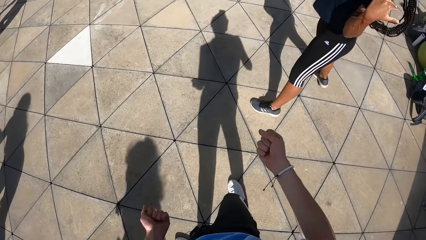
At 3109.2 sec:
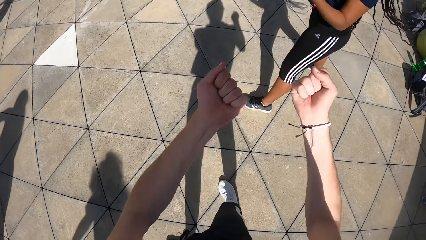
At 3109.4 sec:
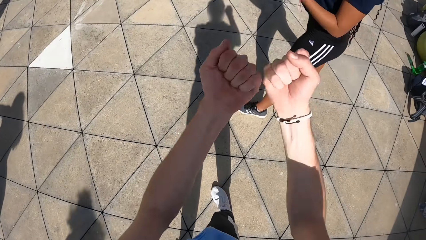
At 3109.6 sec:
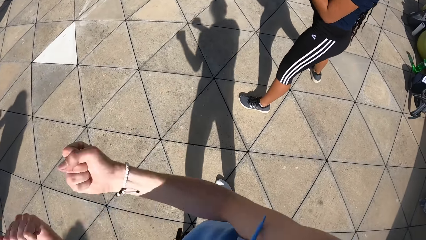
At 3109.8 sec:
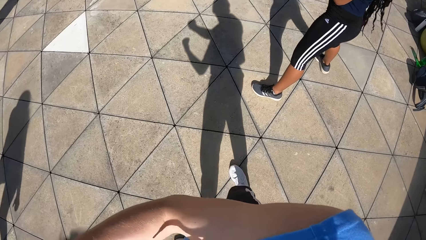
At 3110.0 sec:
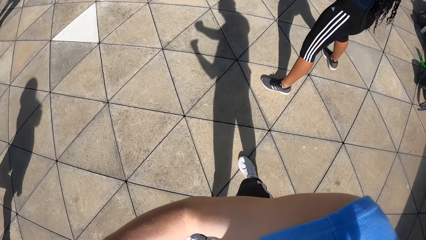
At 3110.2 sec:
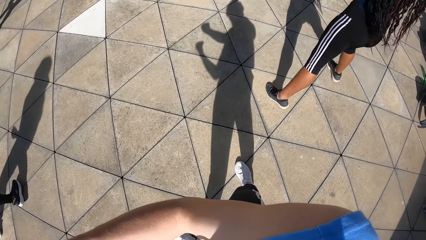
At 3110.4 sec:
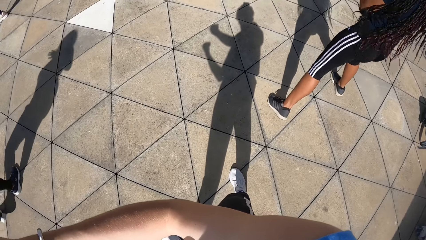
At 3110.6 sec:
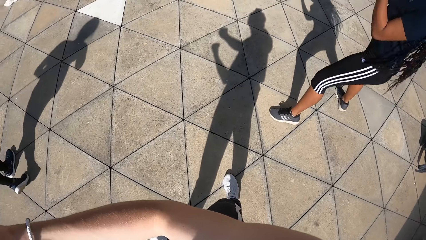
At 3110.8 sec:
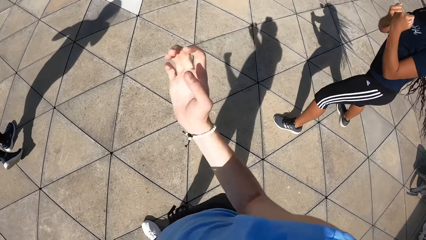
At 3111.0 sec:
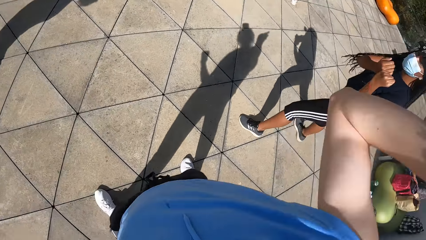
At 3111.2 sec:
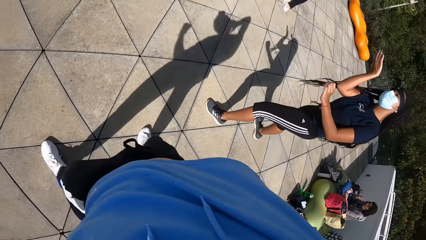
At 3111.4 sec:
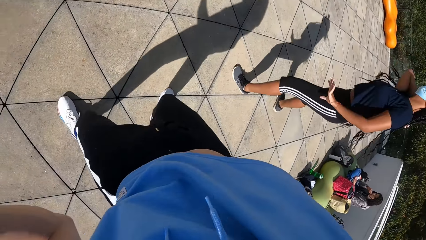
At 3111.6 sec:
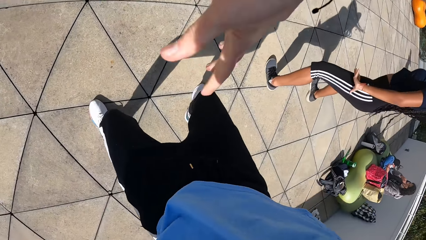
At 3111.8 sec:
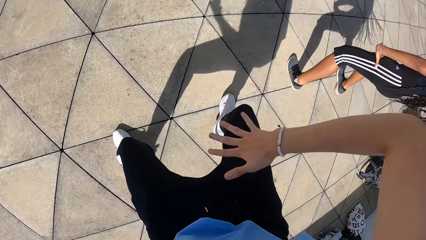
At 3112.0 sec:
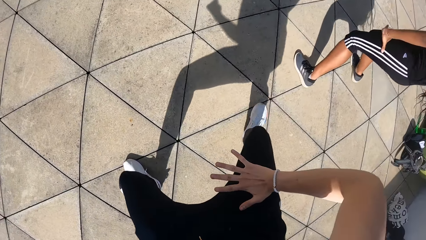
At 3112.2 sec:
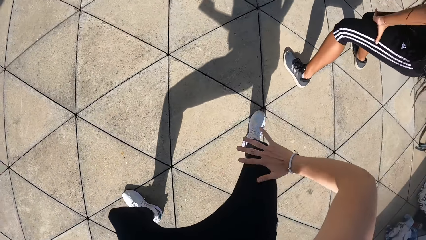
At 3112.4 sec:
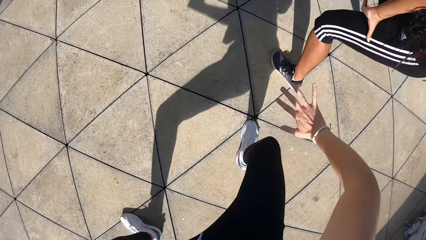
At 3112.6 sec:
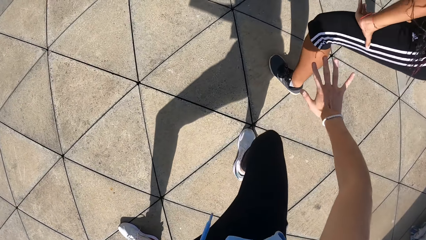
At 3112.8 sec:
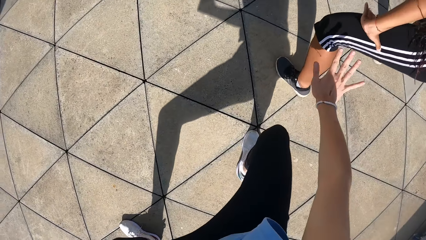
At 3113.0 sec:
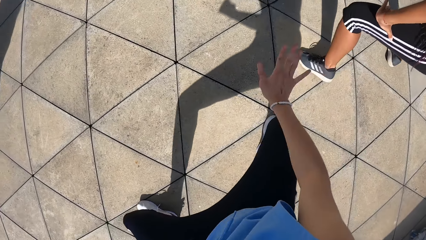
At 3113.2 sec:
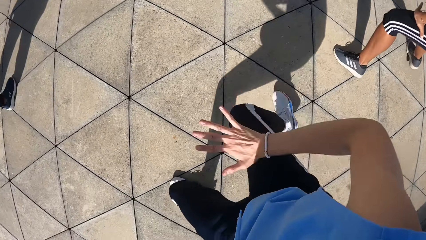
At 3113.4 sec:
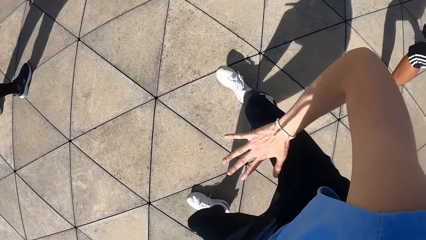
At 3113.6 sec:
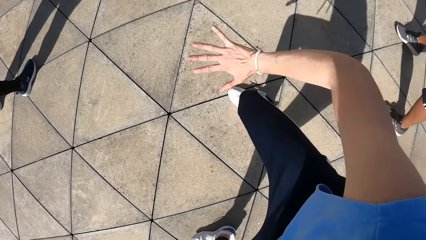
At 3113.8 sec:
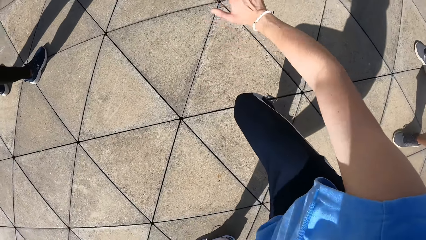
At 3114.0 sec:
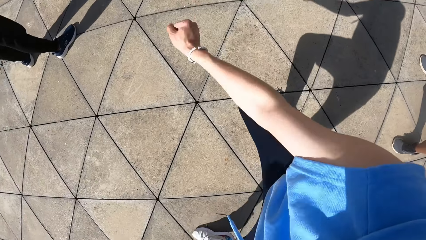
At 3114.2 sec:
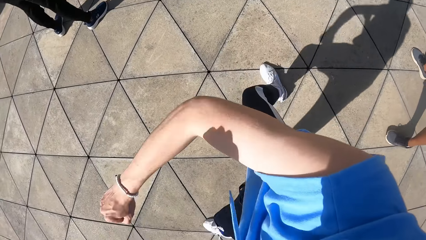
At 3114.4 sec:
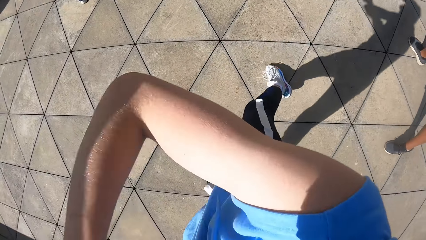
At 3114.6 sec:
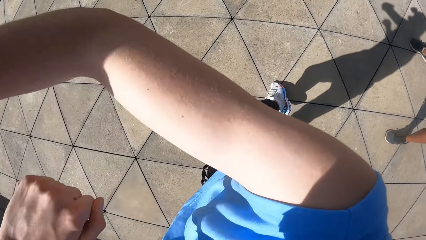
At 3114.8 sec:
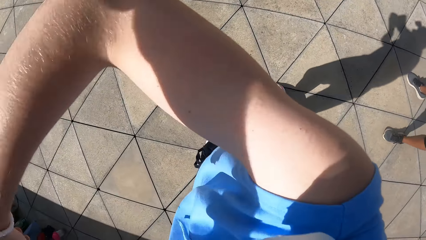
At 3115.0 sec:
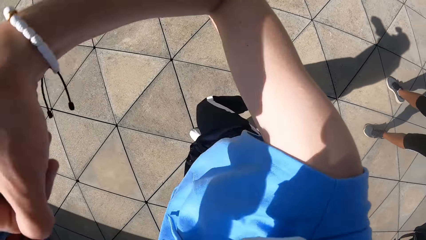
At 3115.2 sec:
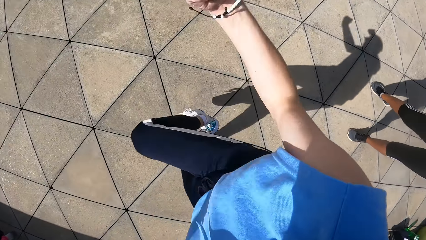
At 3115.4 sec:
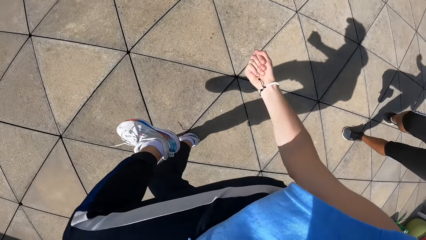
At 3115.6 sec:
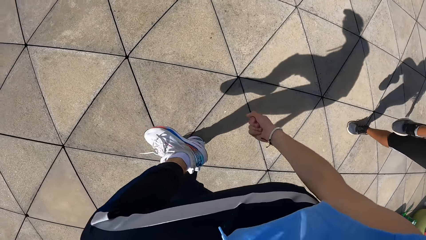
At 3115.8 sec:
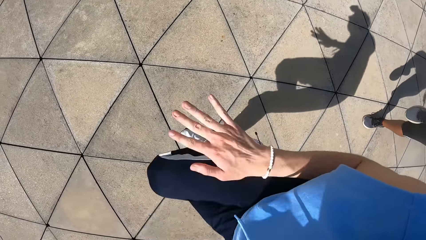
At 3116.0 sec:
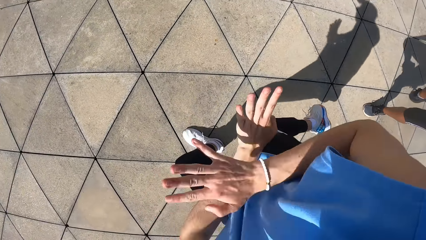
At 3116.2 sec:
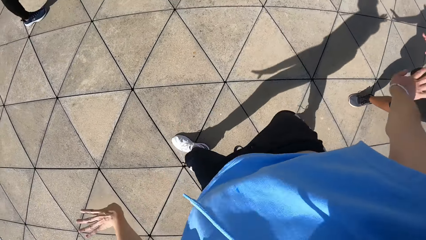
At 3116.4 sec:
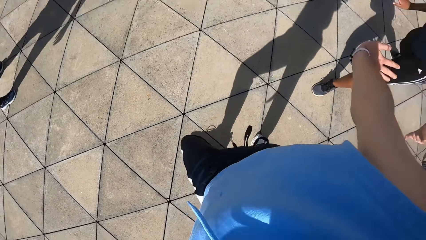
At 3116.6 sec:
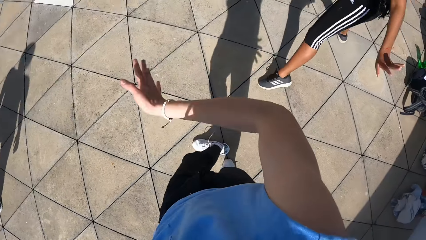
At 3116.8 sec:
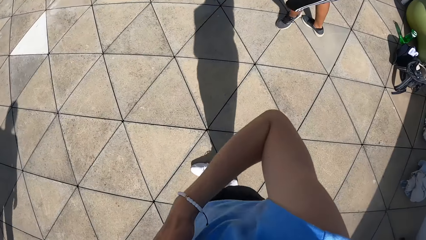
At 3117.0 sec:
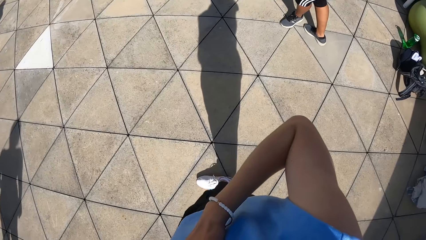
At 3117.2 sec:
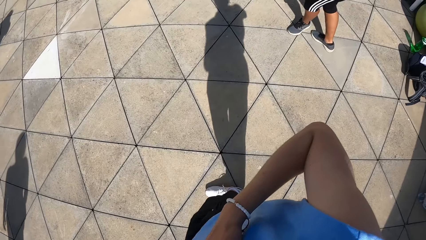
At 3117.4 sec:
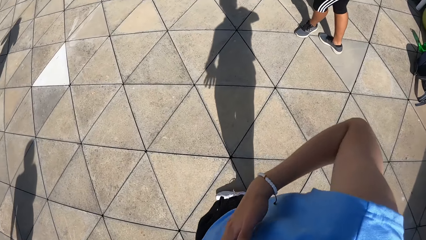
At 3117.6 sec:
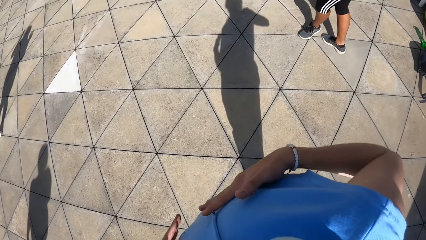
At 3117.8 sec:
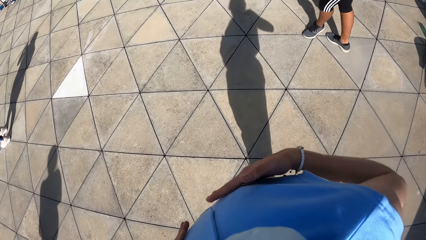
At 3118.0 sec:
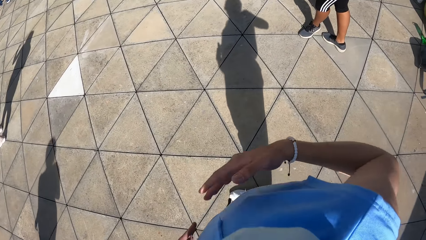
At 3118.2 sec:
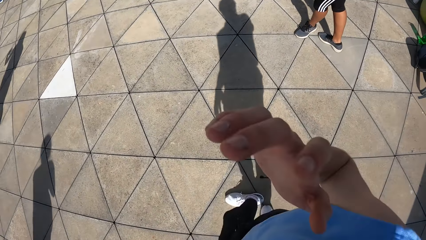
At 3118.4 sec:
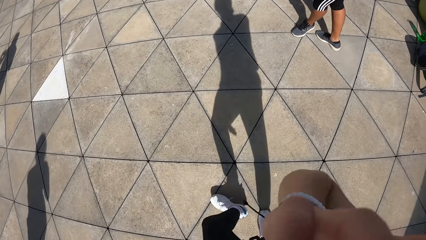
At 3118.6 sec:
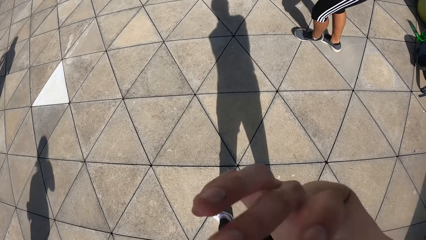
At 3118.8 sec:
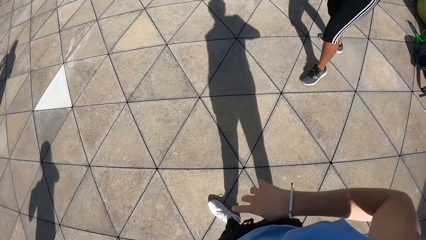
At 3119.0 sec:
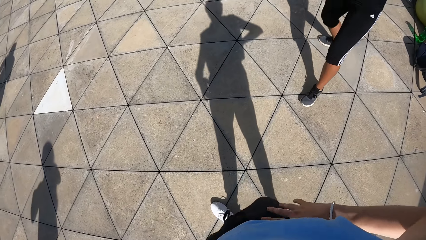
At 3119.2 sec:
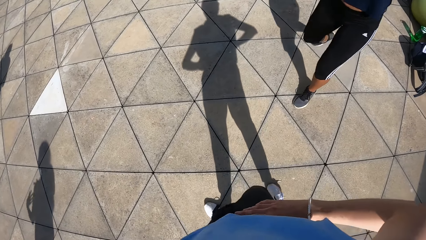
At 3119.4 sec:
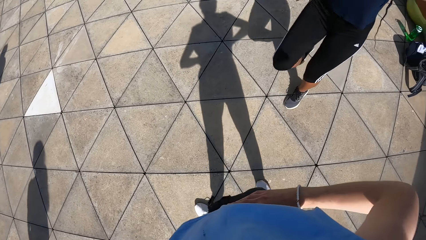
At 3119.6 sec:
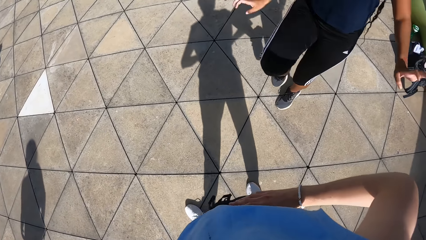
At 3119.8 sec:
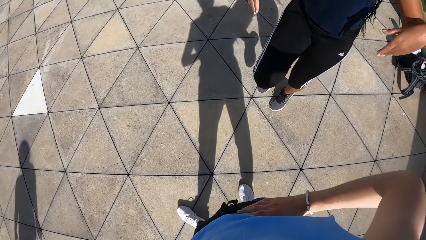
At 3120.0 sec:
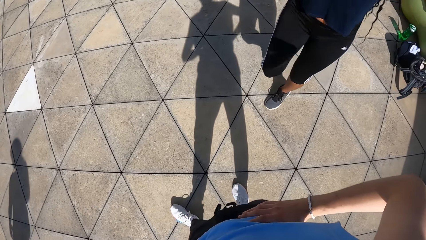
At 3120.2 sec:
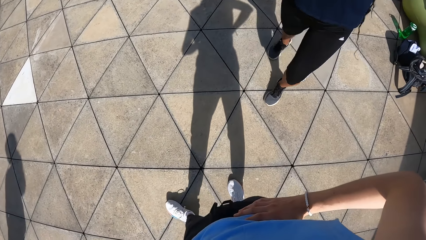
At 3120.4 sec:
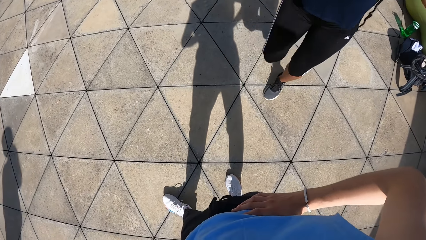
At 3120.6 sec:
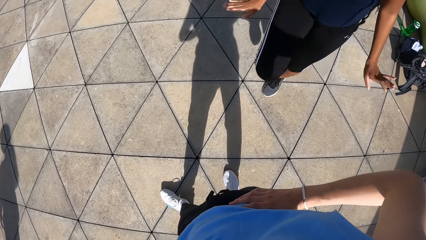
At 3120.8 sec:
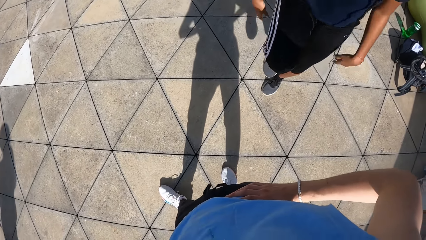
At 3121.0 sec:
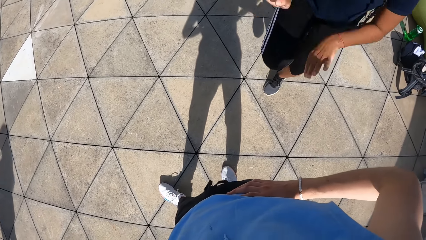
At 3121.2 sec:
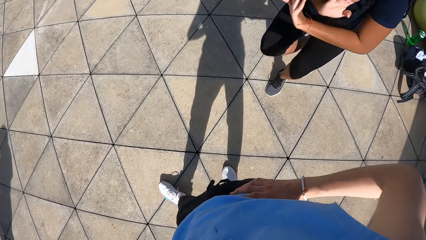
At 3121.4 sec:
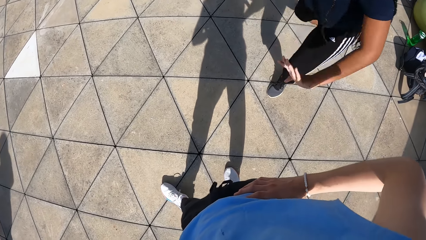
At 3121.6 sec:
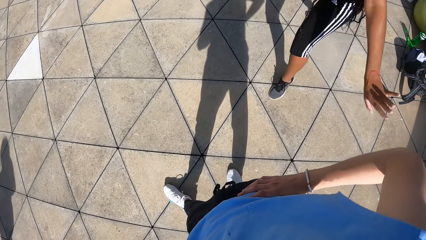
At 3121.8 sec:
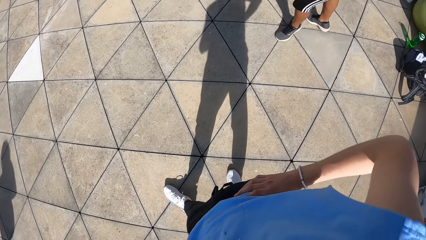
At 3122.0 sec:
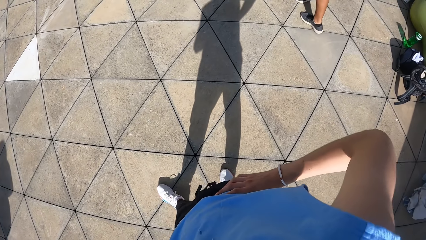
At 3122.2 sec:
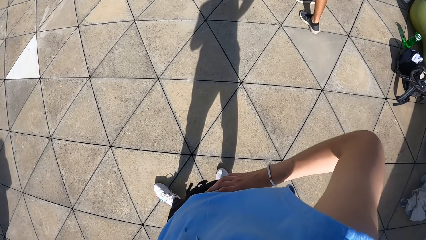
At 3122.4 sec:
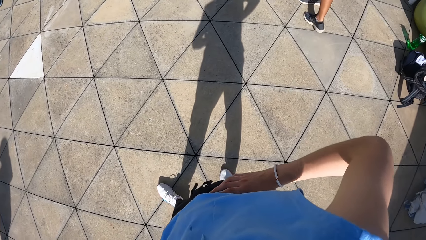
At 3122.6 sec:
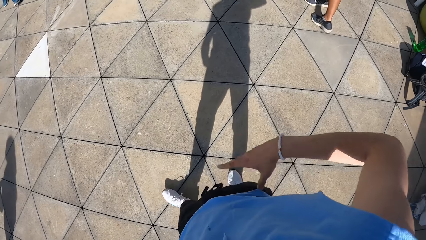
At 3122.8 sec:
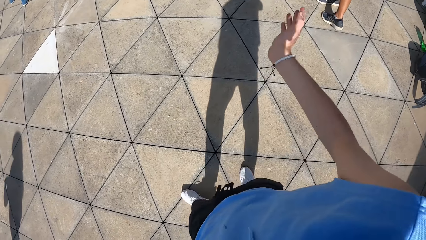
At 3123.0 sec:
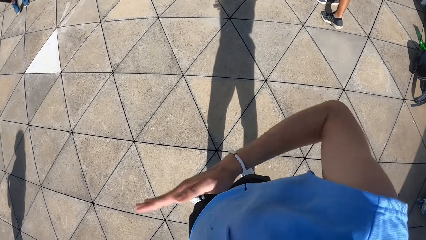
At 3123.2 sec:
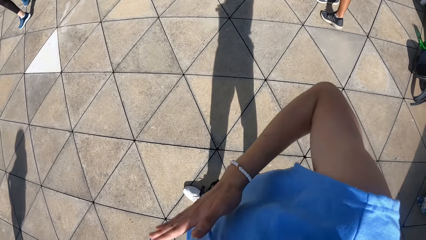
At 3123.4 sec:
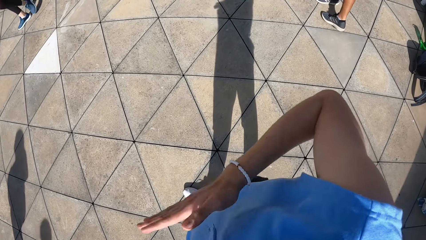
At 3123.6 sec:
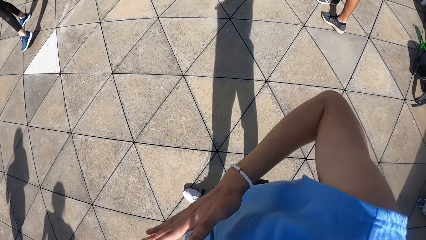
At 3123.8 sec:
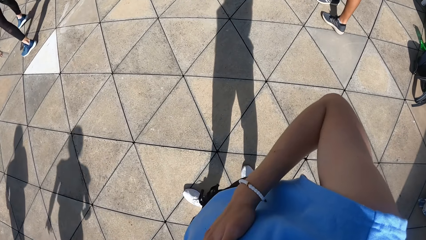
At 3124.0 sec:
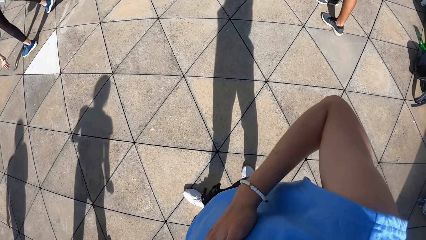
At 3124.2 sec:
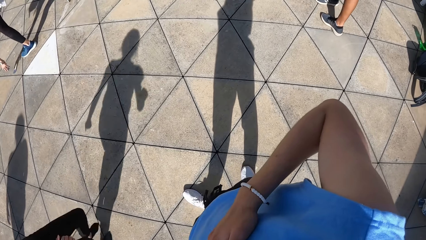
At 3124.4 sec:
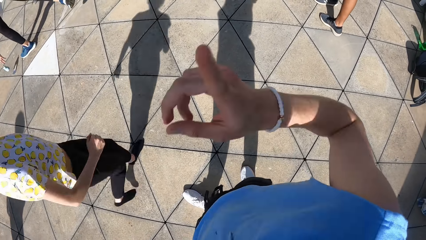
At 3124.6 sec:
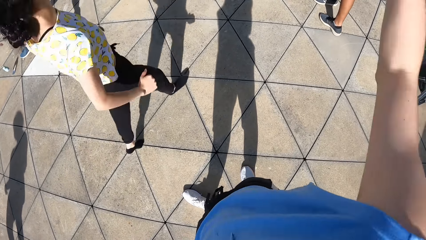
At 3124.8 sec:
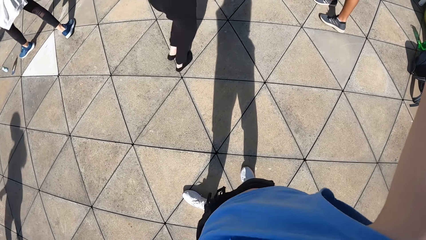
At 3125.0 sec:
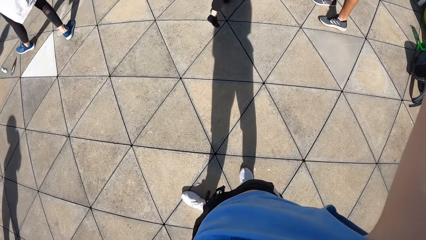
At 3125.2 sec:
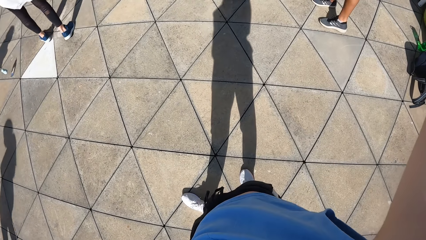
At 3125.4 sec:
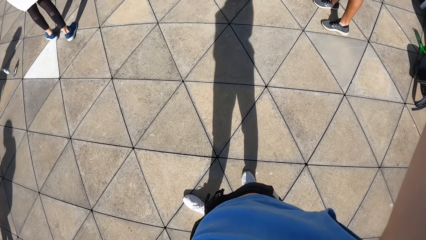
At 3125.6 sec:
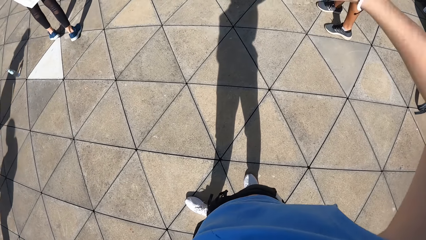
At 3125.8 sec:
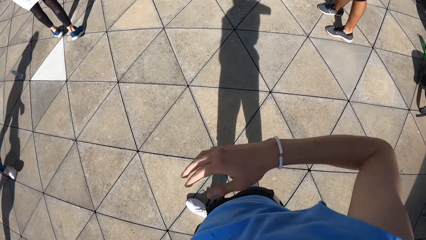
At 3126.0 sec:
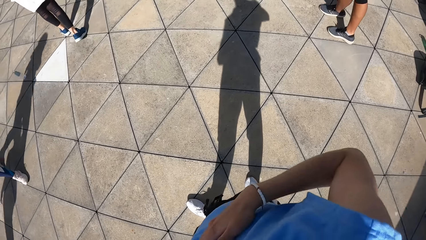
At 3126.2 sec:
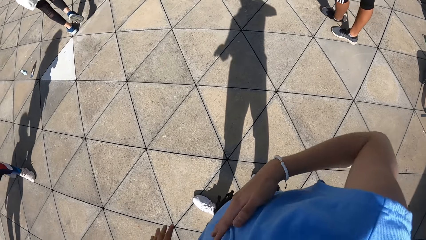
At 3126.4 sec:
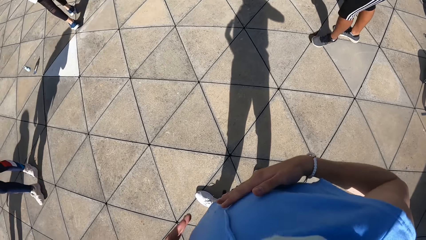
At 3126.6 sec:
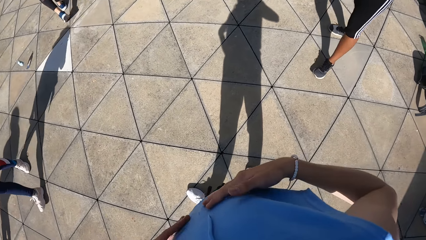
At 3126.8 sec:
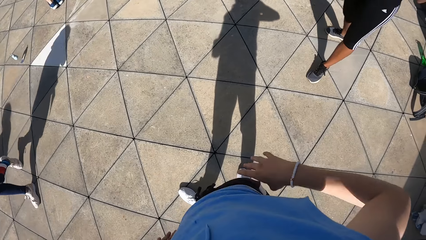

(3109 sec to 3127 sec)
The woman dances. The camera wearer looks around. He touches his face with his right hand. He teaches dancing on the slab.
